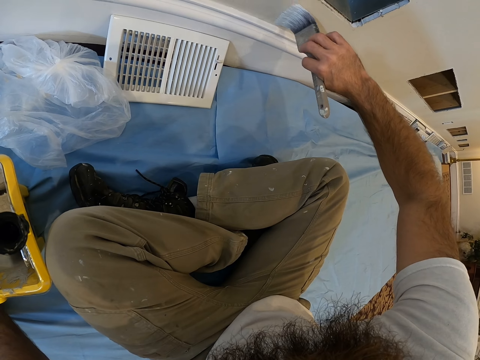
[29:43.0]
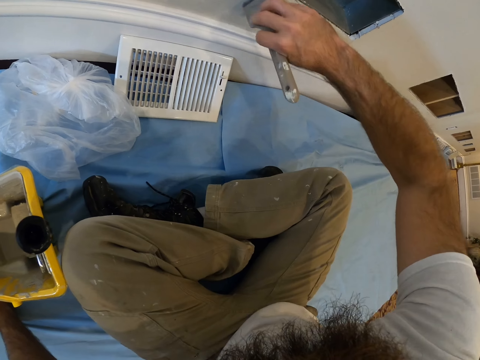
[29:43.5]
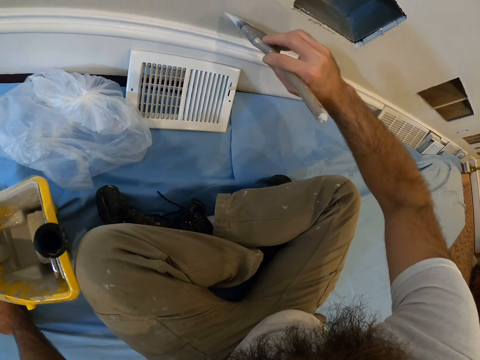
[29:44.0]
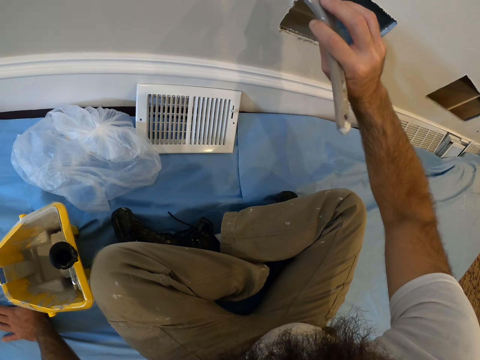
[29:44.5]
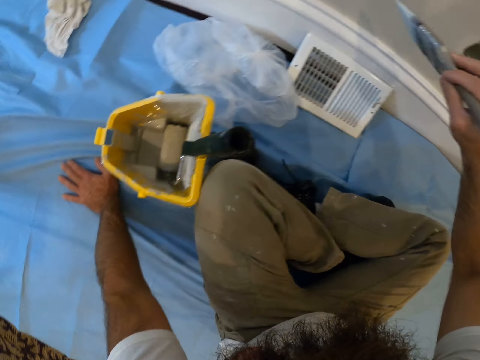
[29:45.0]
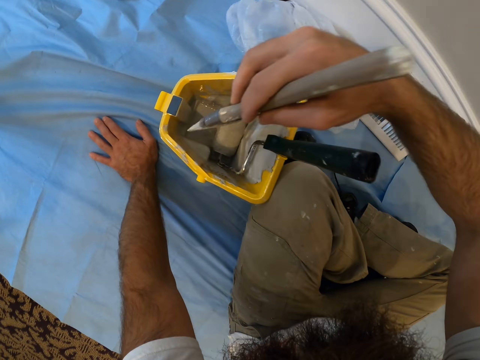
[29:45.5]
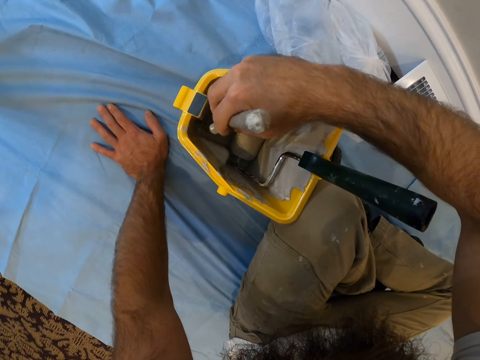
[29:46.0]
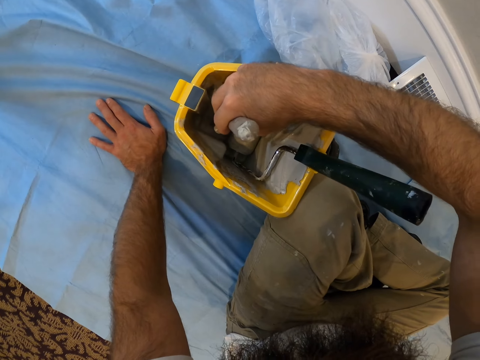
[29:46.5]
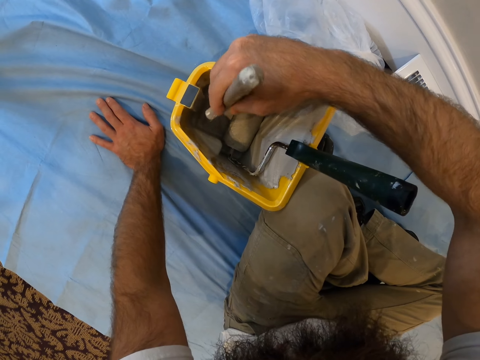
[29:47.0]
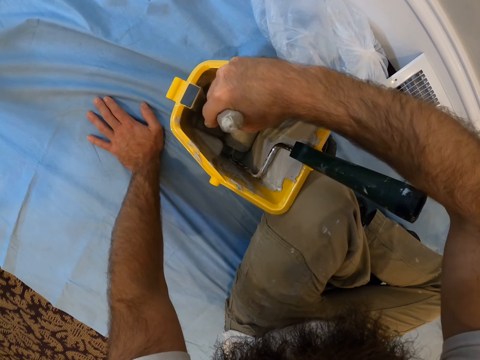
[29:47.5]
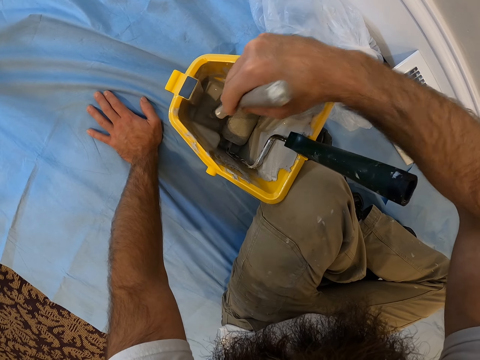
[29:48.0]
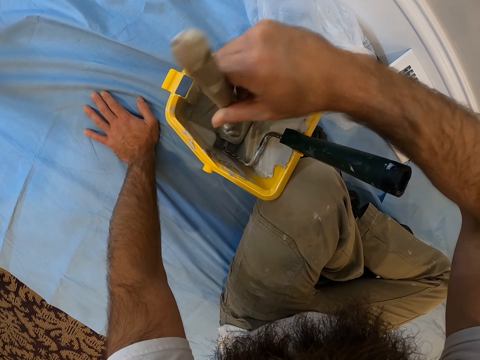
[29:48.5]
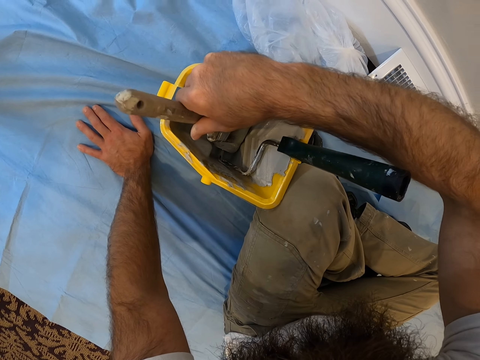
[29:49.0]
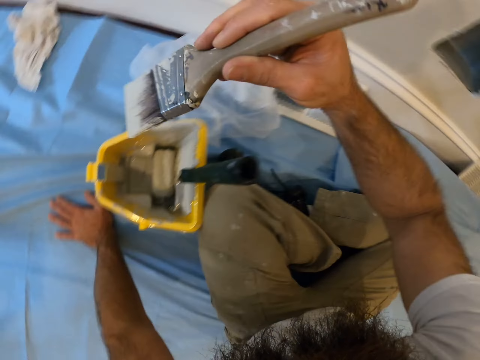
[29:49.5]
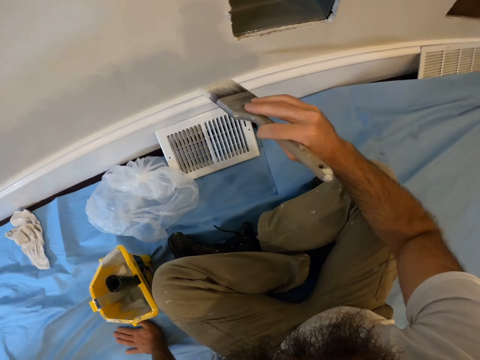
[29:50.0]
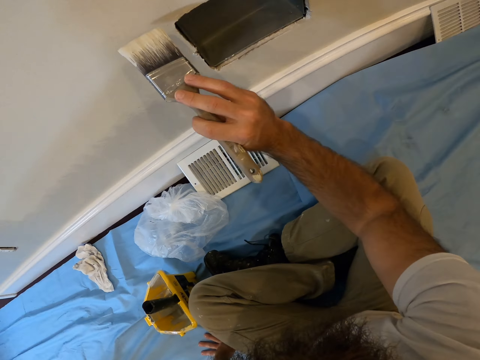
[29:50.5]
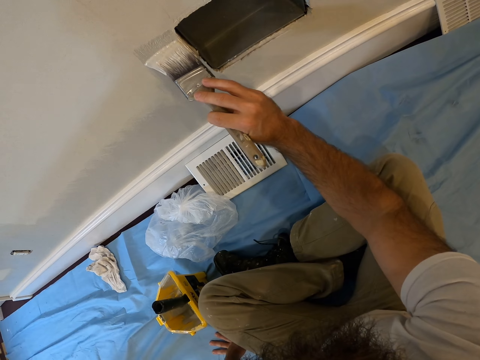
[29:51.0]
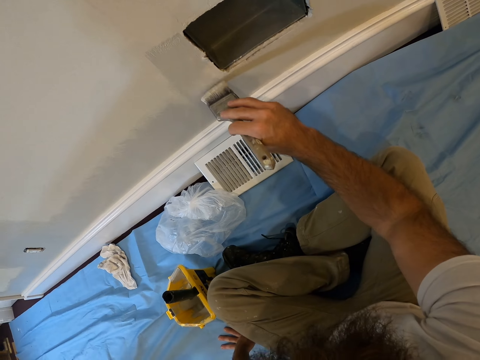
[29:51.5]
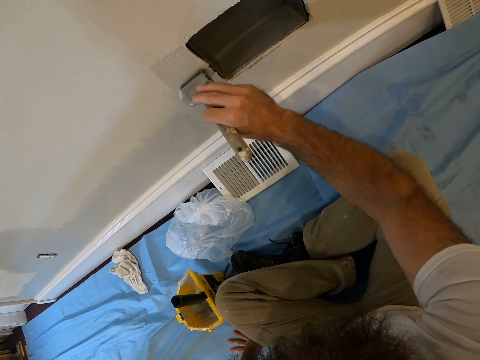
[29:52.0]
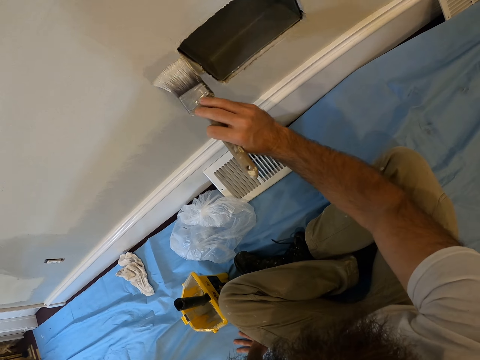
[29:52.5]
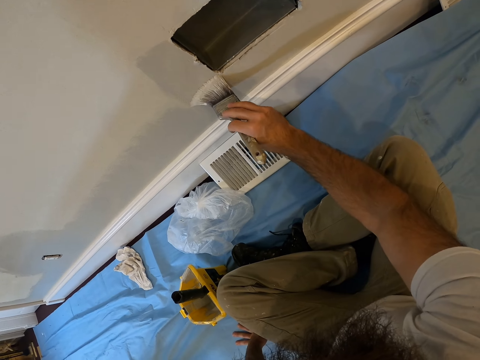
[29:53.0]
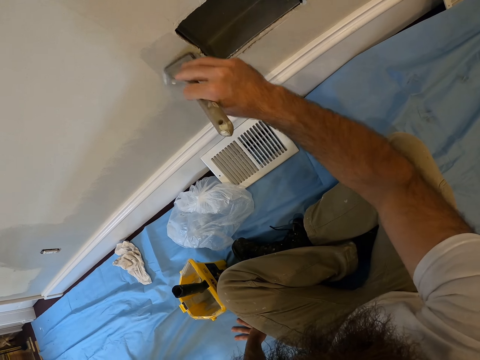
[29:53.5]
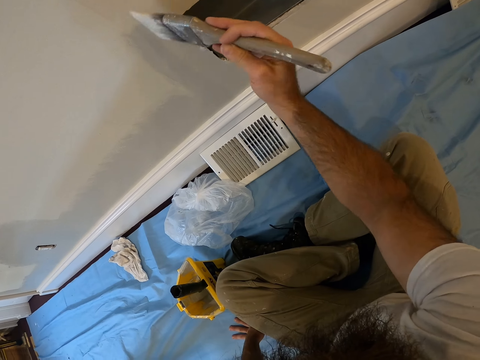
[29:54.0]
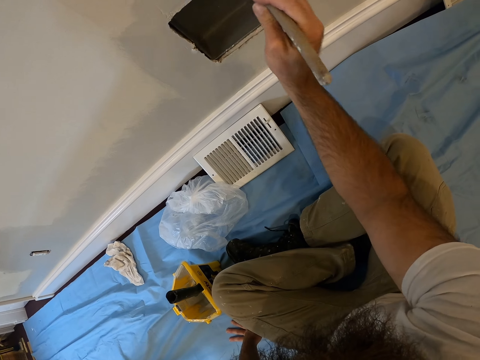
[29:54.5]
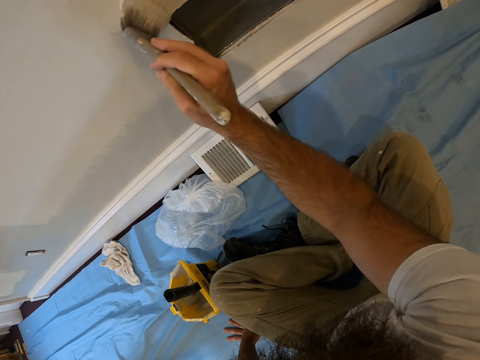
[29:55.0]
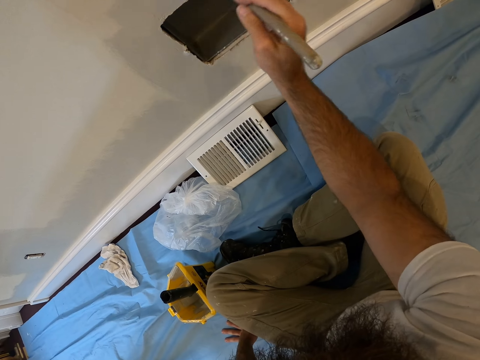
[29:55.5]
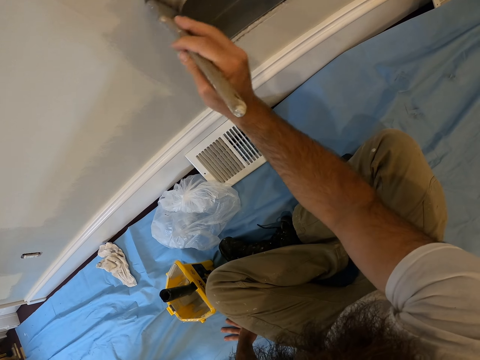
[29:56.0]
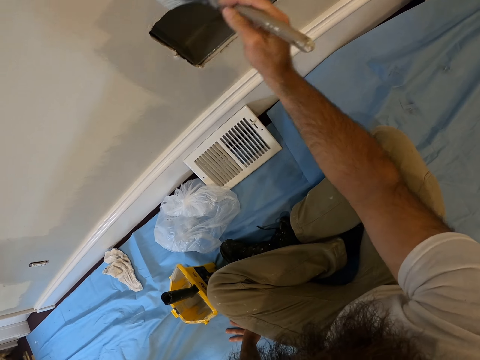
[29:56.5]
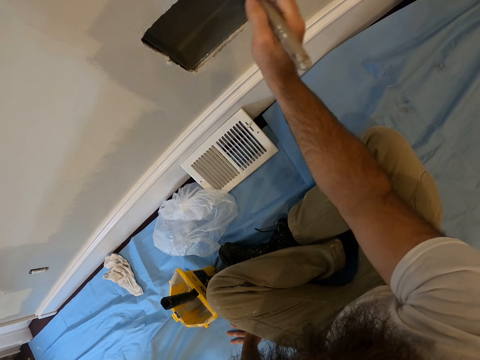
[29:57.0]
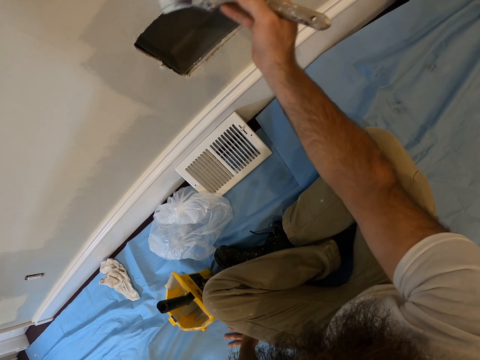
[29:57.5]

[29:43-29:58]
The camera wearer smears the paintbrush on some paint in the paint bucket with his right hand. He paints the wall with the paintbrush in his right hand.

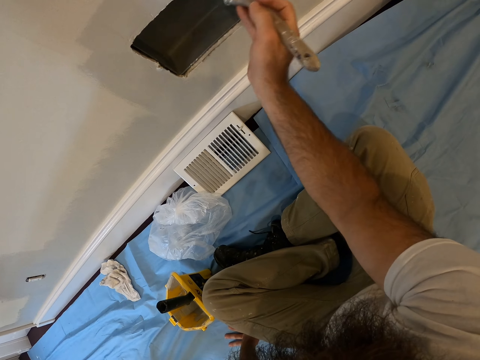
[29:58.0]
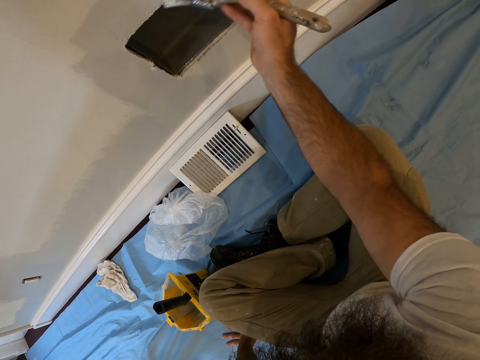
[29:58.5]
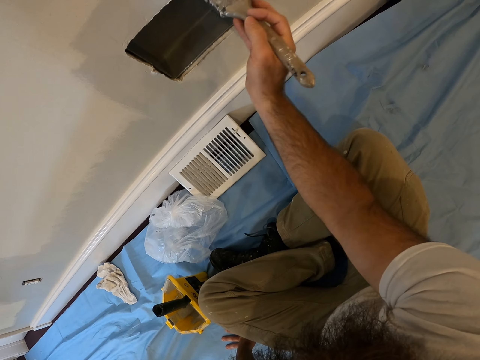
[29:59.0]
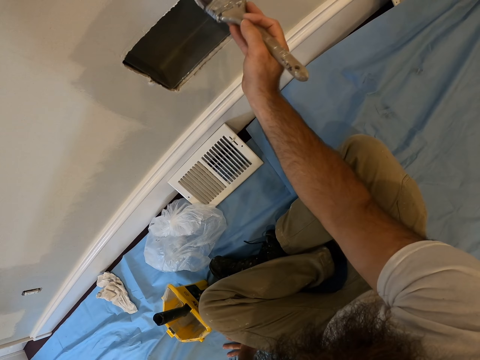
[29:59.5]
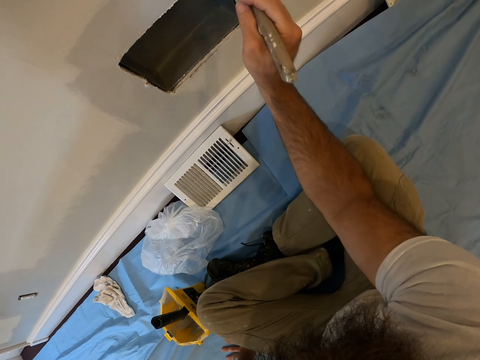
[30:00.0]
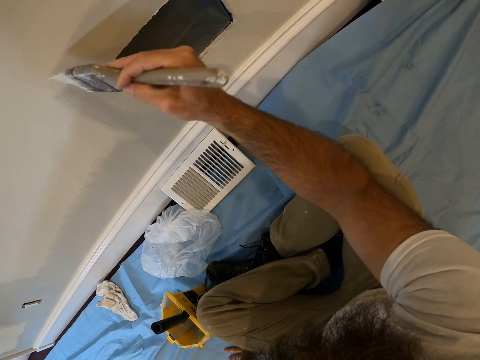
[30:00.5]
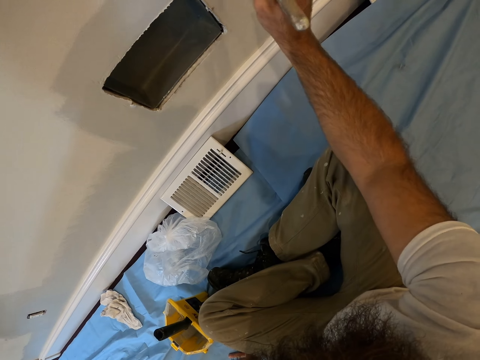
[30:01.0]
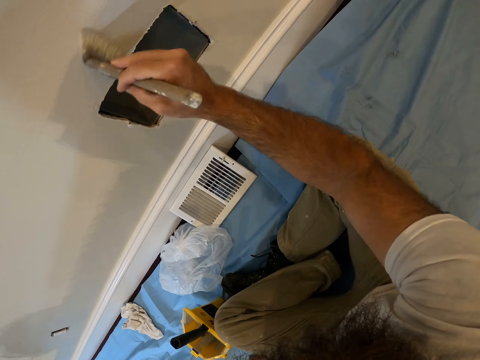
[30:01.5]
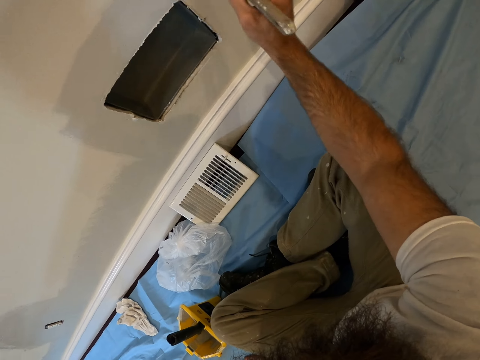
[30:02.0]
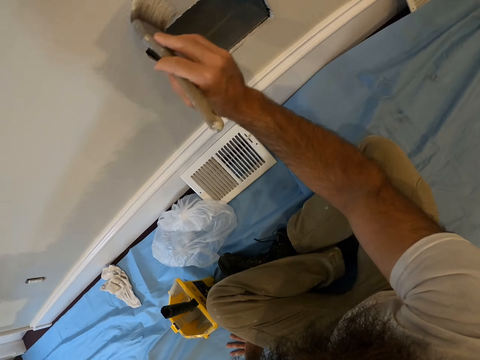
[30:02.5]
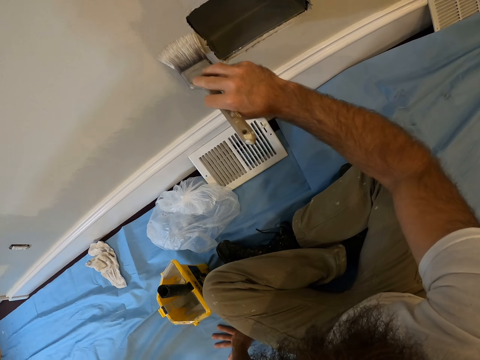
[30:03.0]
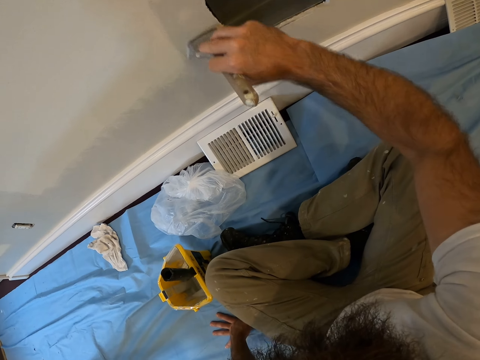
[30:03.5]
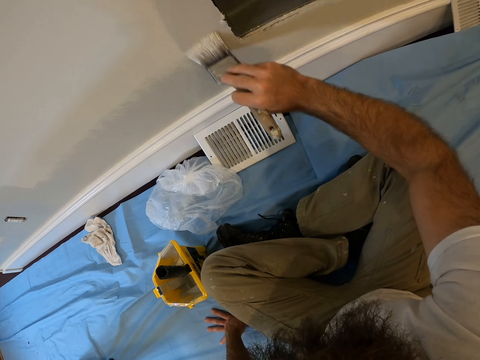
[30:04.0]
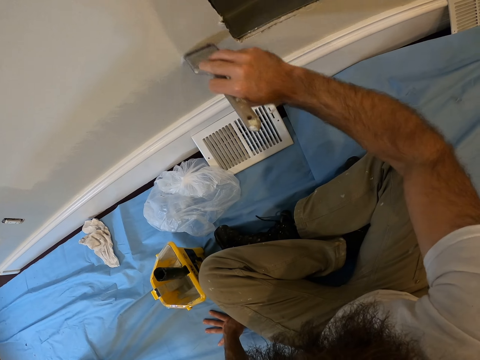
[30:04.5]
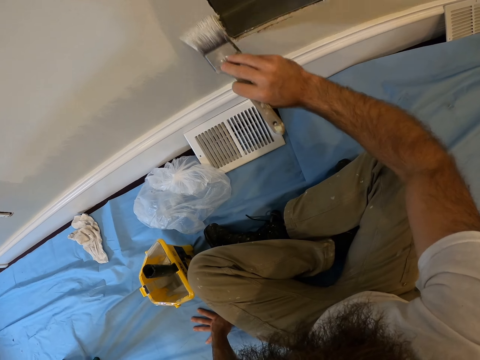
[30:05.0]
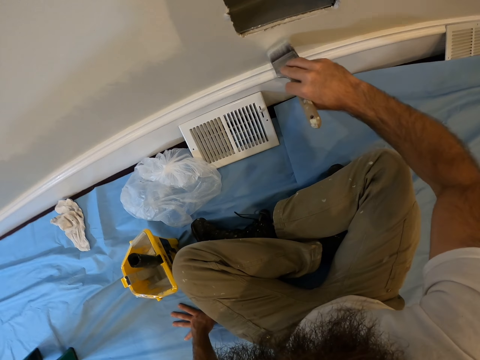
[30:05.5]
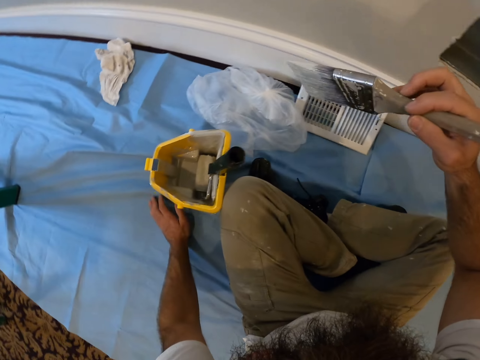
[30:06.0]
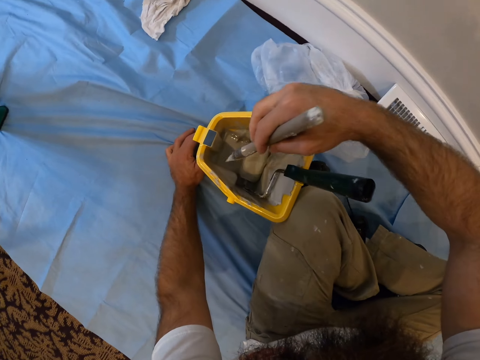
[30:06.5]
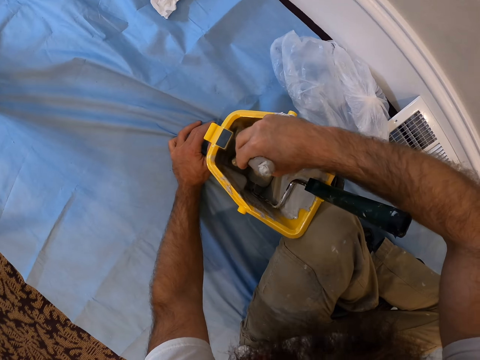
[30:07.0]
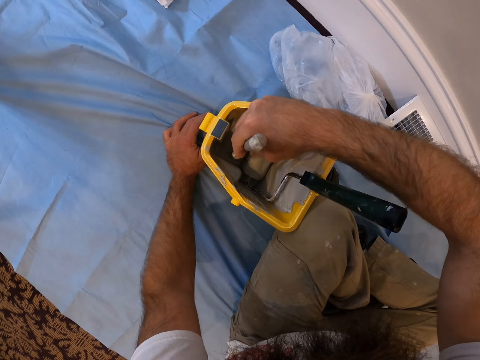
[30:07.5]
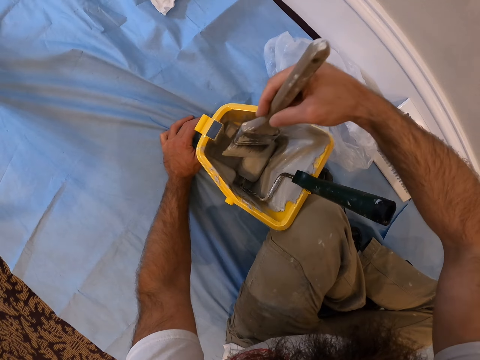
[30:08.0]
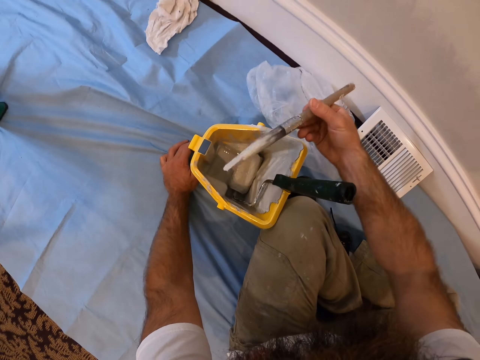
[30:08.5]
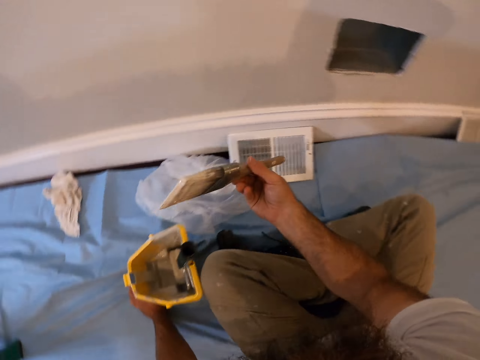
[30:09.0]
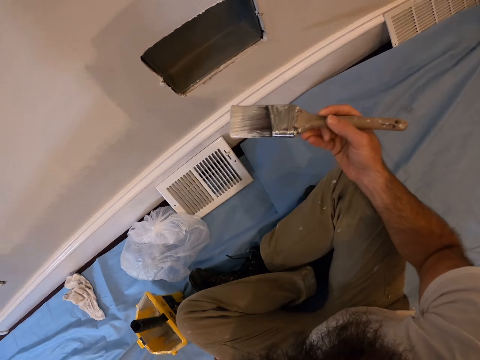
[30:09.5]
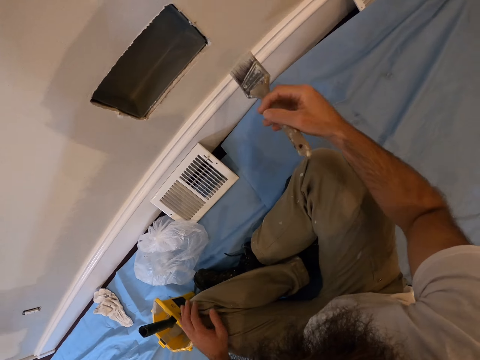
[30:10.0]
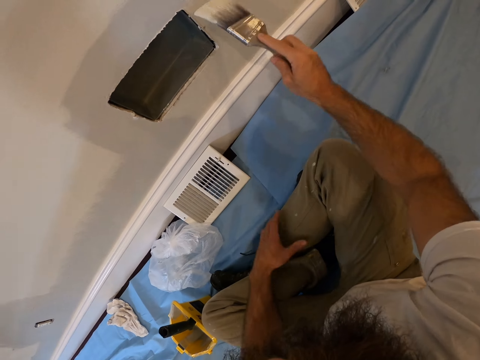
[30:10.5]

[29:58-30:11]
The camera wearer smears the paintbrush on some paint in the paint bucket with his right hand. He paints the wall with the paintbrush in his right hand.
